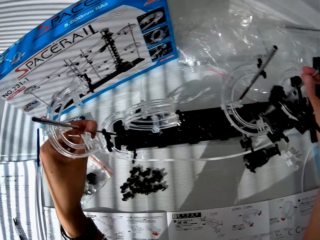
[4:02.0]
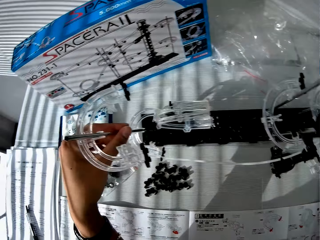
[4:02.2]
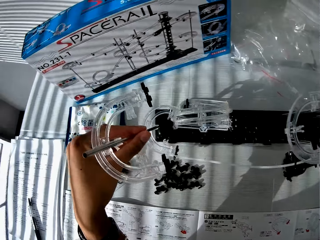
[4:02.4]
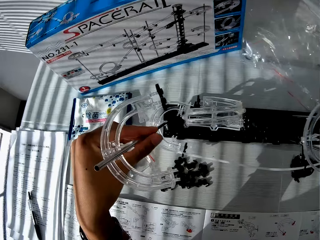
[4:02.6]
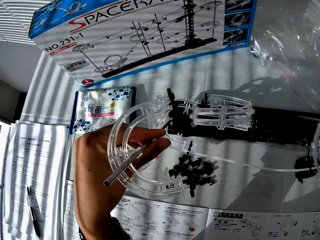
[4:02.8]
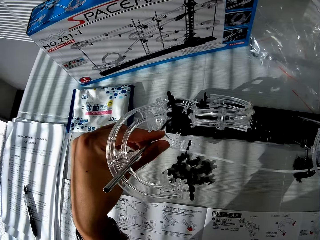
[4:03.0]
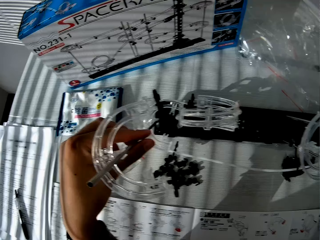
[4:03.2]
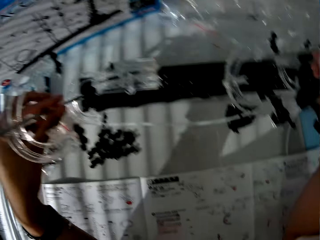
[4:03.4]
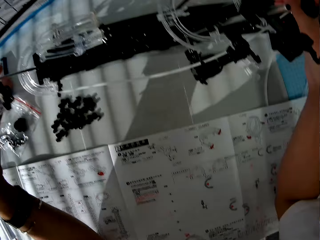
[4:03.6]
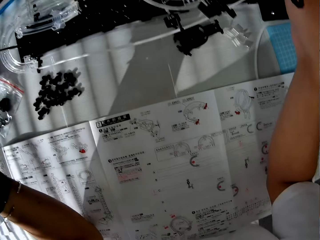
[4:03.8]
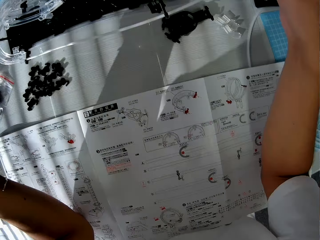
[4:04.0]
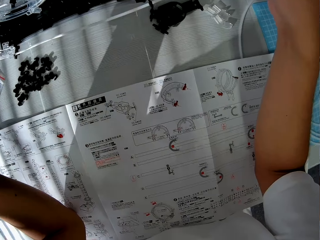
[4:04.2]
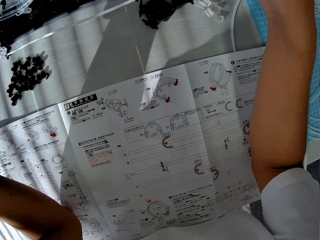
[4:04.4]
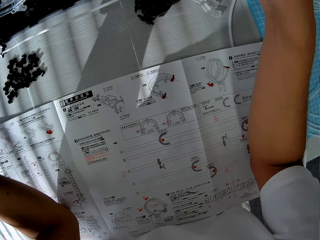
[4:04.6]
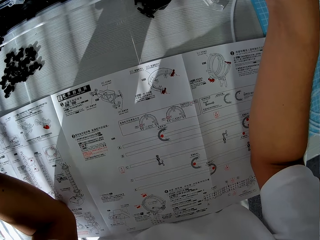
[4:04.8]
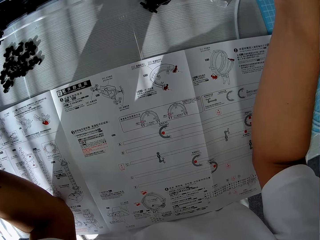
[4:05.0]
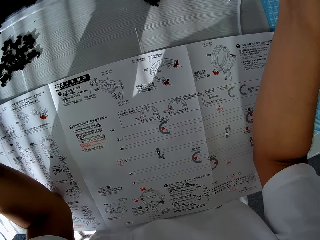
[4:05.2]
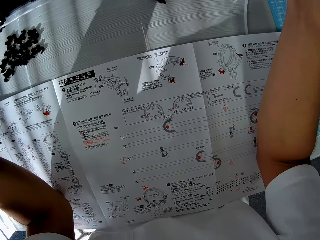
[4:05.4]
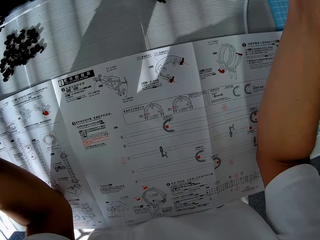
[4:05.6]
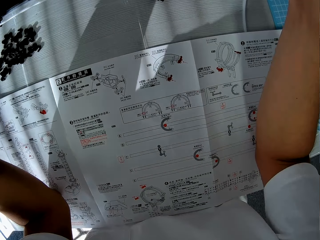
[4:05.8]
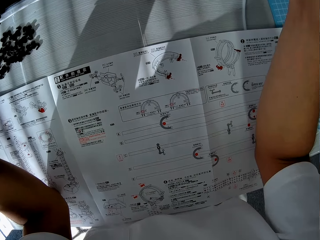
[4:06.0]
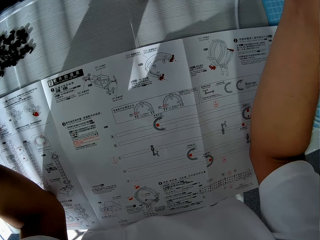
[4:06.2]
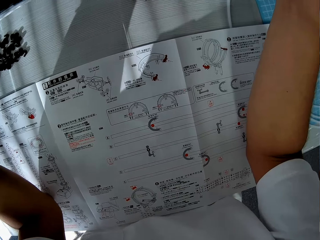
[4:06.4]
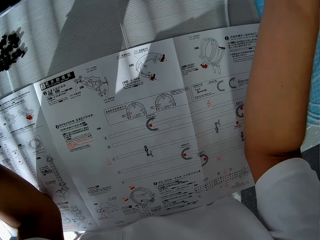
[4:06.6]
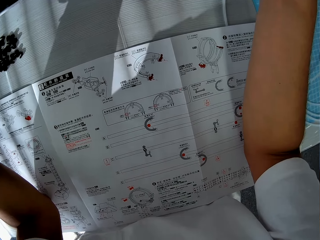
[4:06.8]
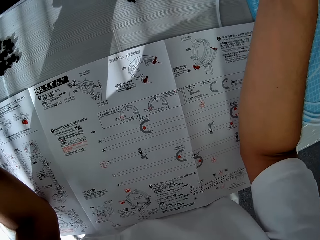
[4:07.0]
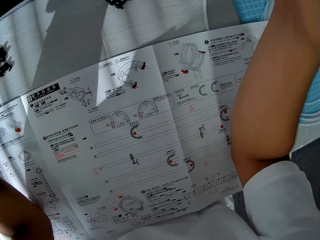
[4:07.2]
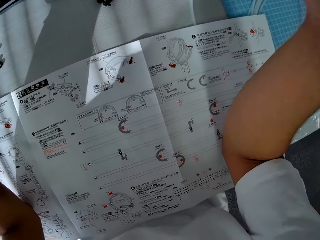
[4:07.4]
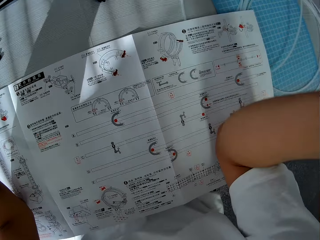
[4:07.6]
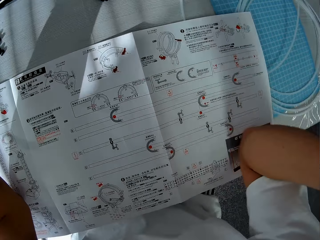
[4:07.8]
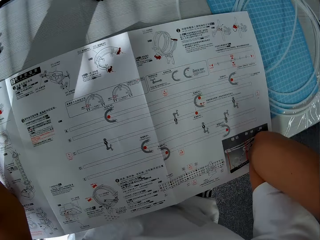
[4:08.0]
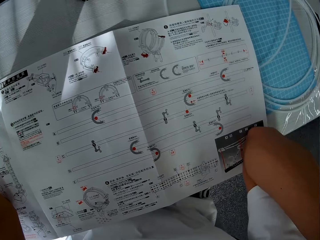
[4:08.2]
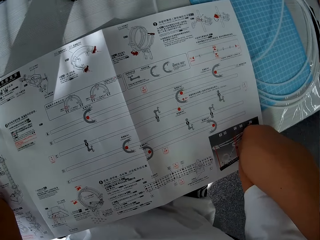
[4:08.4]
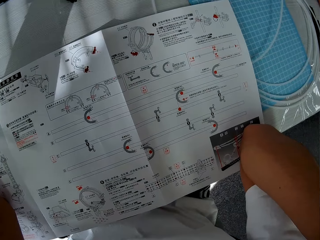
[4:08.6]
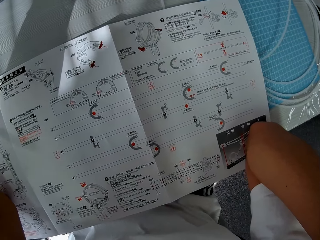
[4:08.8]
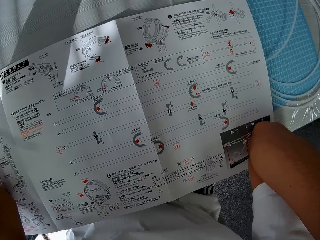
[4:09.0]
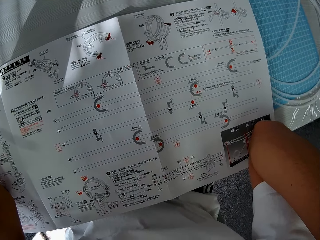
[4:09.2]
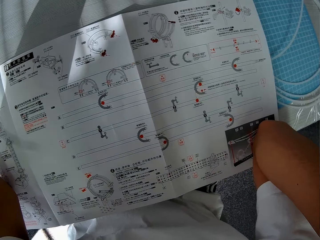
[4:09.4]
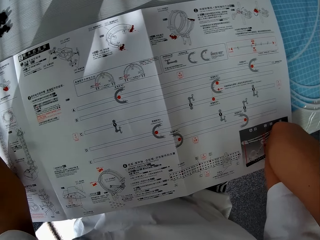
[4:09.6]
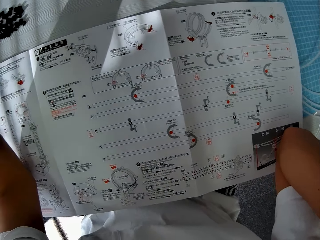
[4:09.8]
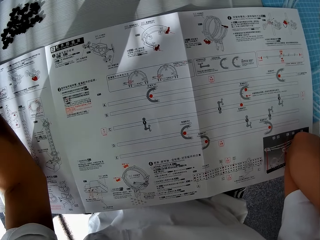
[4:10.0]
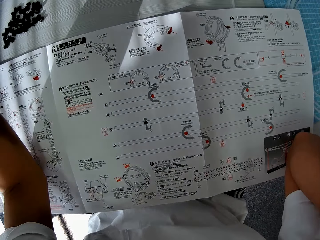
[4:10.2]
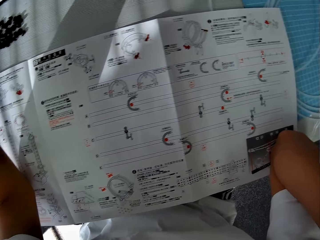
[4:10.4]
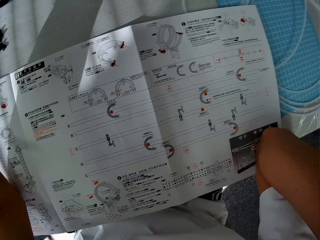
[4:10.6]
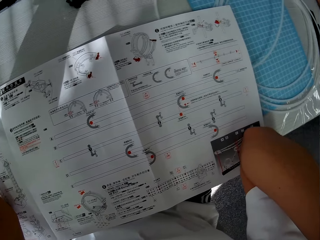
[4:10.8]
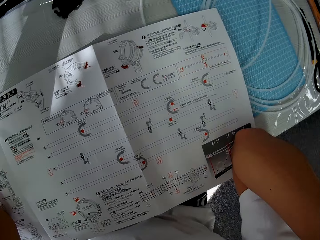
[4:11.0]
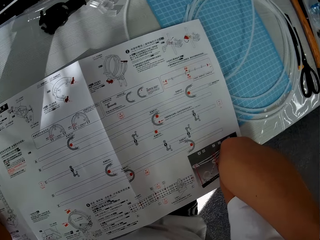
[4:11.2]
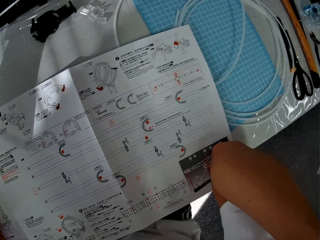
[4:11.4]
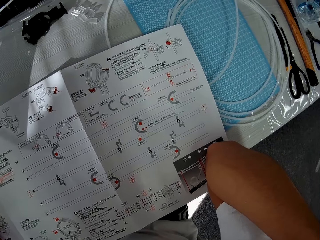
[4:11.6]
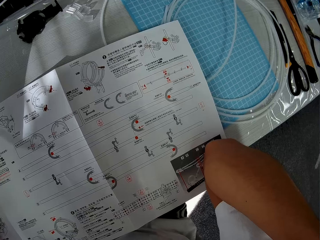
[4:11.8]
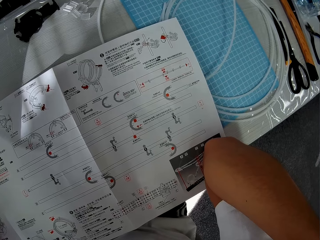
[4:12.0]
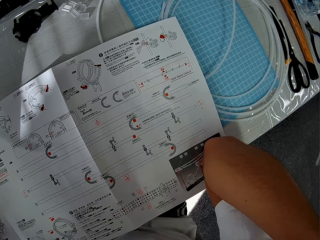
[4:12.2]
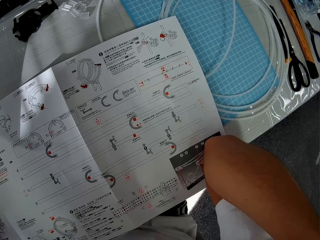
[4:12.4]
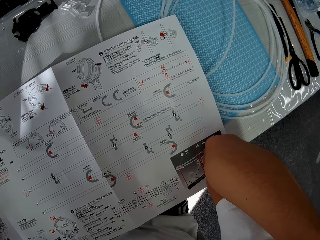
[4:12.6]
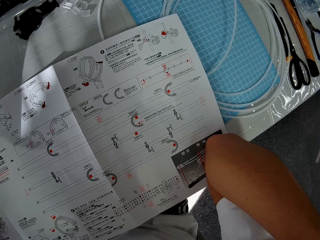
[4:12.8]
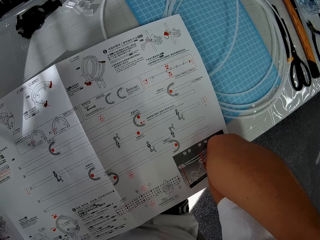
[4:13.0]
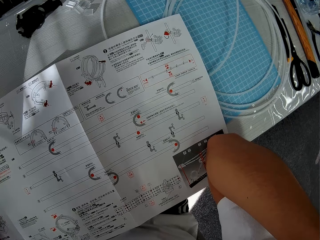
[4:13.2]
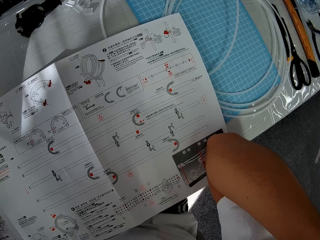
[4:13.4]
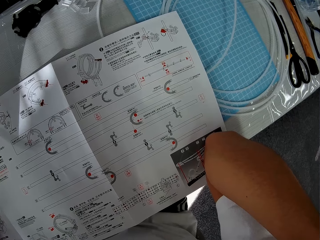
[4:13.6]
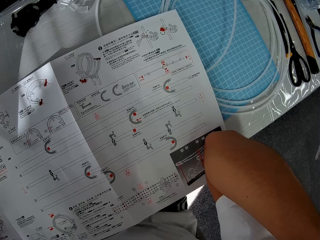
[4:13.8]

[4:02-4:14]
The camera wearer holds shafts with both hands. He moves a camera. He looks at the paper manual. He withdraws his right hand. He places his elbow on a spacerail crafting paper. He moves the camera.

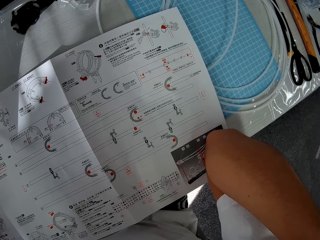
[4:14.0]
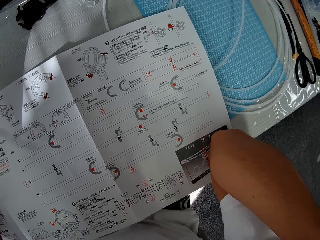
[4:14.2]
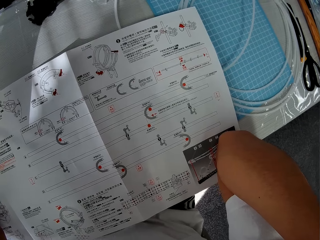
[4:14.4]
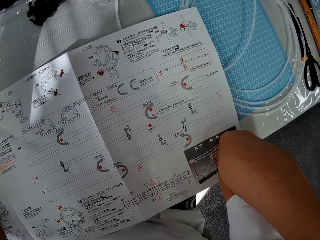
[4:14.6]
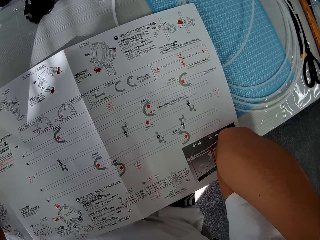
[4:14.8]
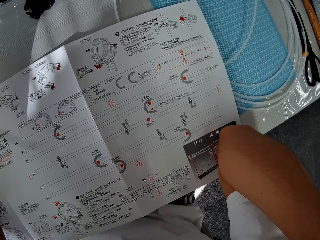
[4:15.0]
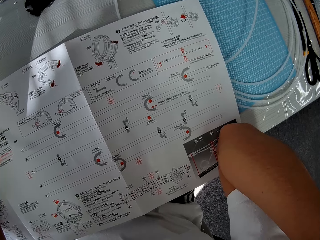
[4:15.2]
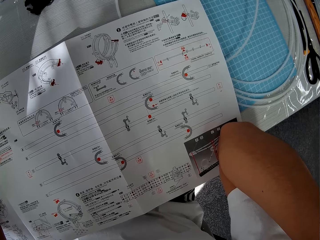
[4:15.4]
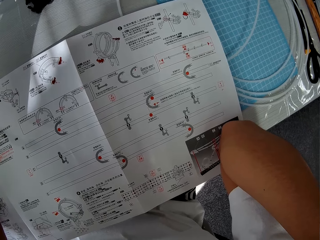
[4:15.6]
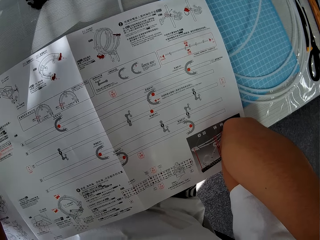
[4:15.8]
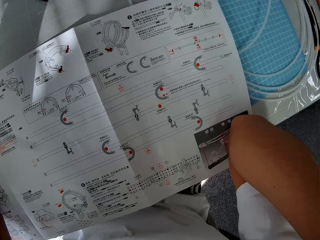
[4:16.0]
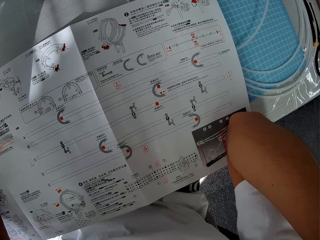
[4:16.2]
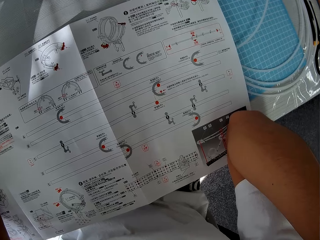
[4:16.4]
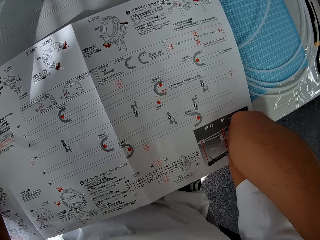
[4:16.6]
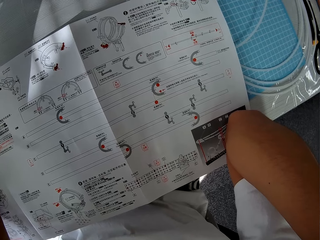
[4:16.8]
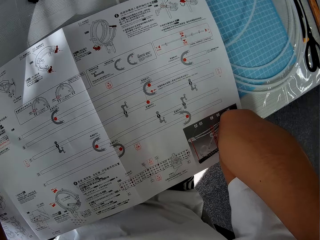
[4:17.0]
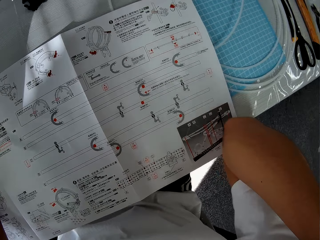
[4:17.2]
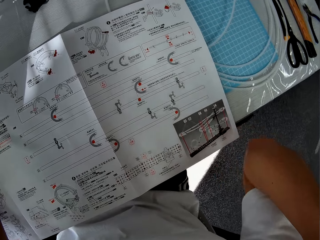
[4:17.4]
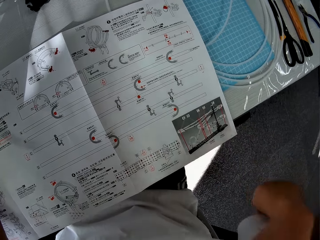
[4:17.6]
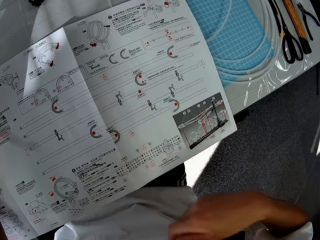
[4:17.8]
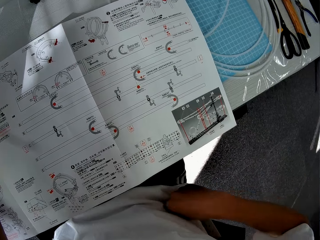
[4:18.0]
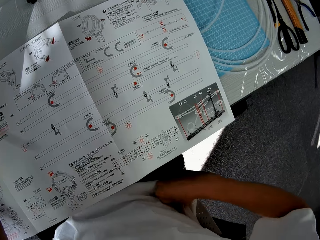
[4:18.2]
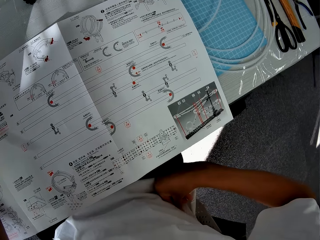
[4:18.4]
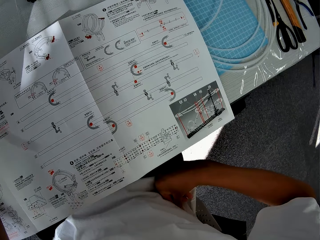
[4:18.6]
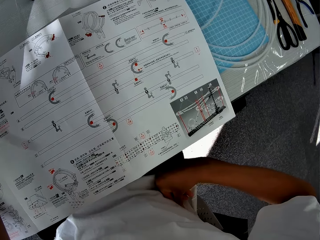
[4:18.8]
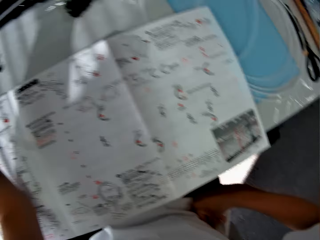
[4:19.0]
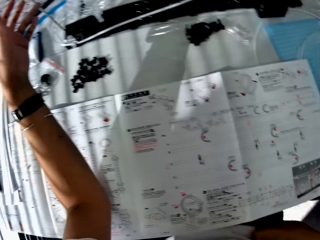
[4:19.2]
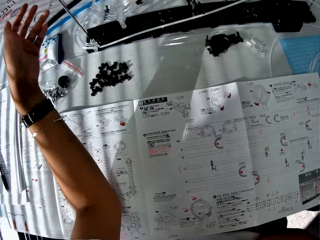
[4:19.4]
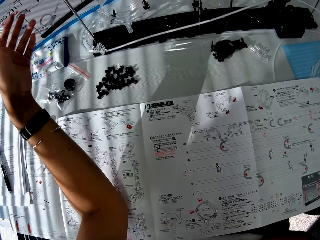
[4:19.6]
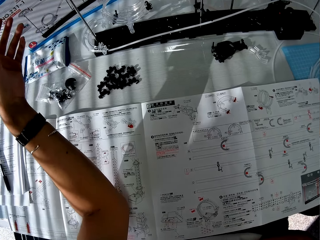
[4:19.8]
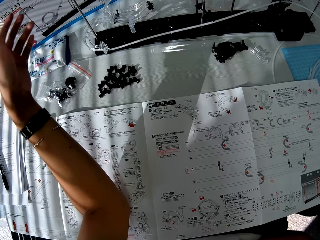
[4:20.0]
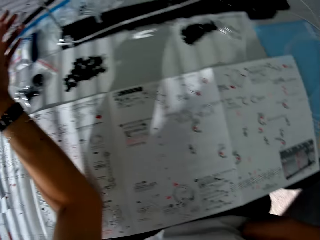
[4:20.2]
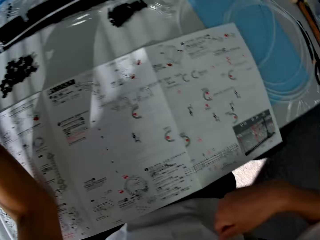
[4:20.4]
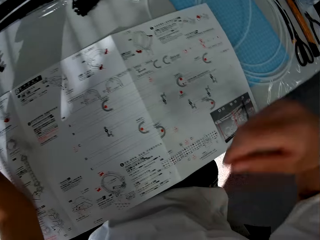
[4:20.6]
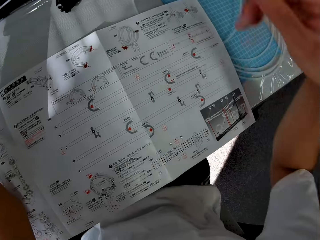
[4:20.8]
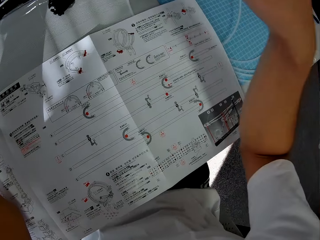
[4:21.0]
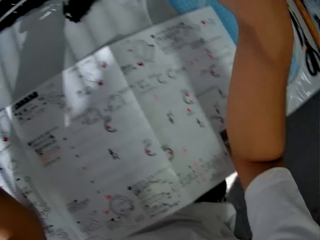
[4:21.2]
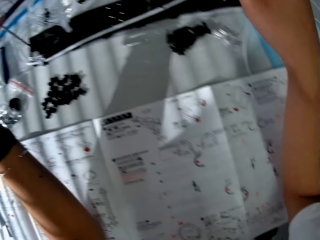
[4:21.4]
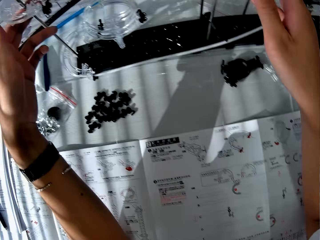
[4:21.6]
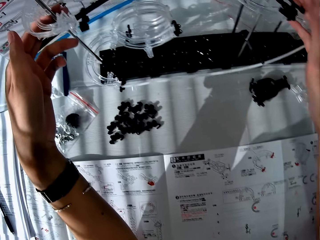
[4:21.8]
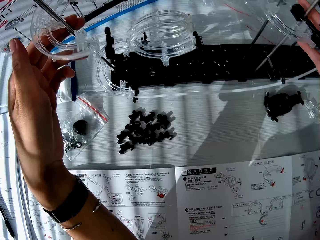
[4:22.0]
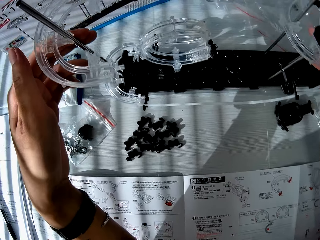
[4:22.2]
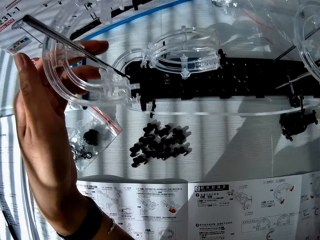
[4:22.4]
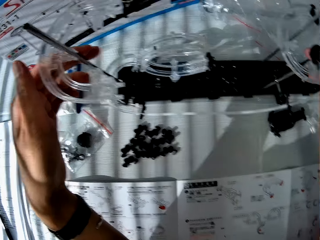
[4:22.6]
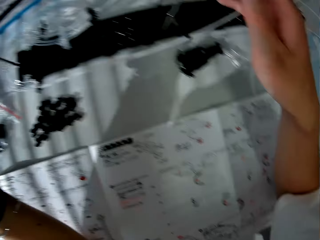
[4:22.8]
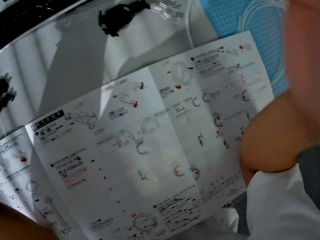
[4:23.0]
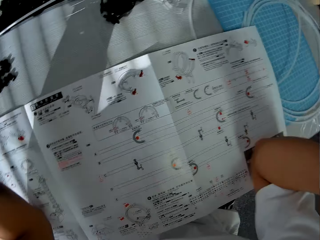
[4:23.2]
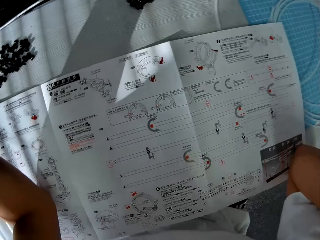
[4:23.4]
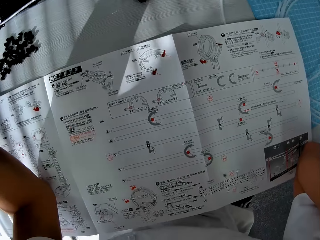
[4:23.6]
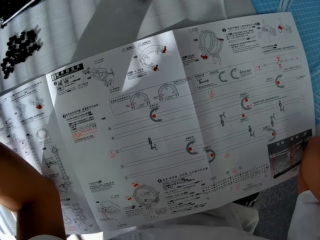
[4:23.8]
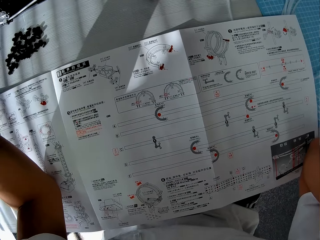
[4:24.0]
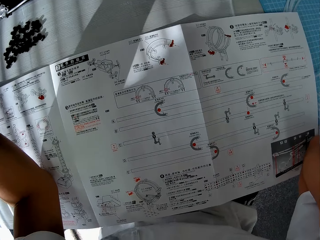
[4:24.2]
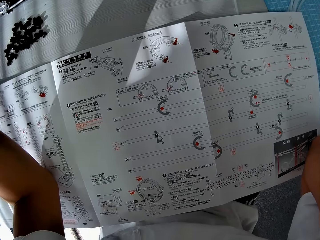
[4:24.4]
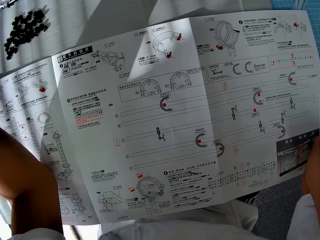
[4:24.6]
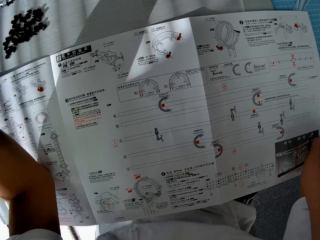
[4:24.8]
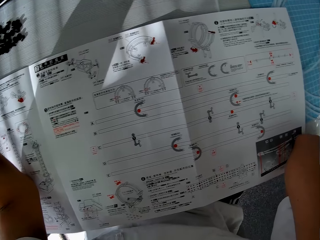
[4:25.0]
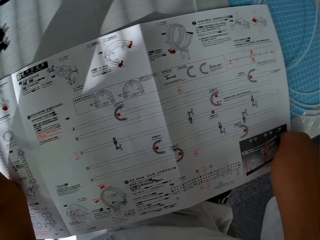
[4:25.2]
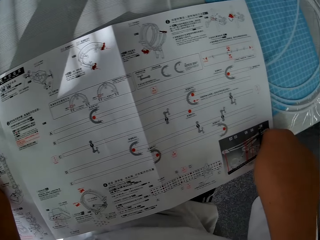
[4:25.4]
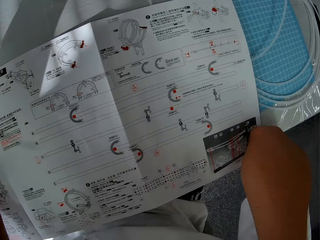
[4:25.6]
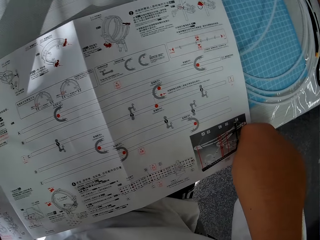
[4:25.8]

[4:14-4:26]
The camera wearer moves his right hand. He moves his left hand. He stretches his right hand. He holds spacerail shafts. He moves his left hand. He moves a camera.
